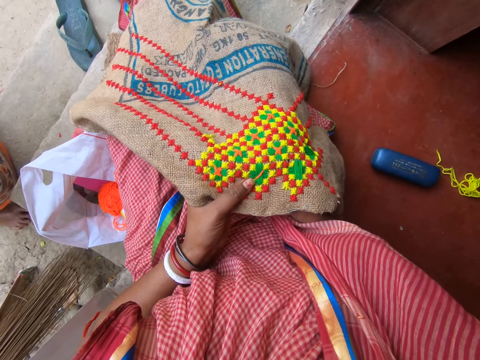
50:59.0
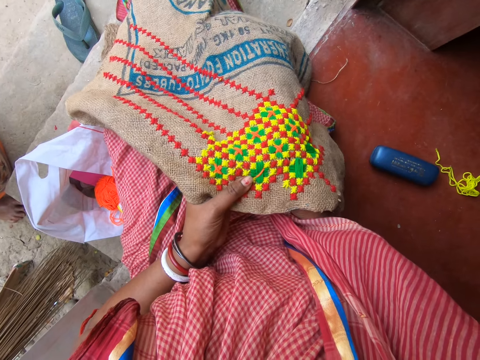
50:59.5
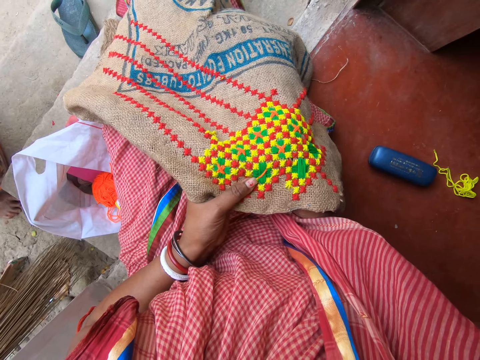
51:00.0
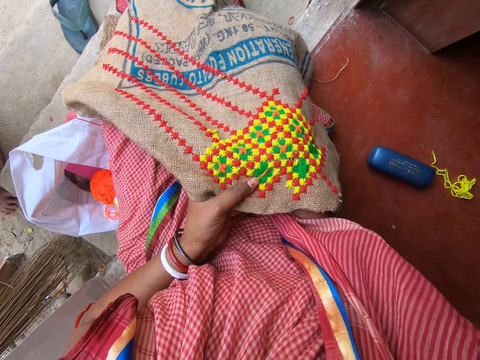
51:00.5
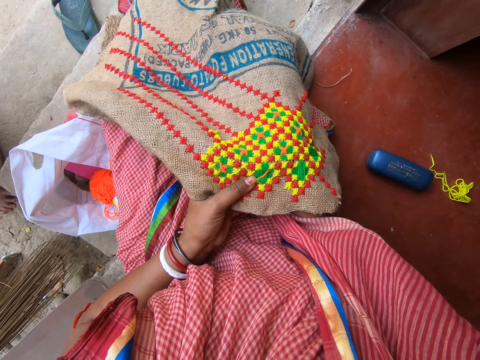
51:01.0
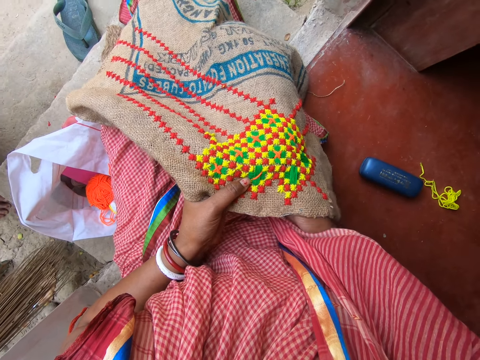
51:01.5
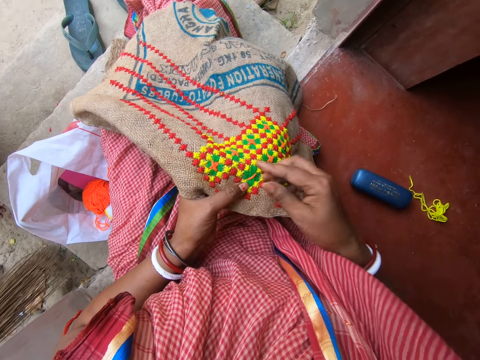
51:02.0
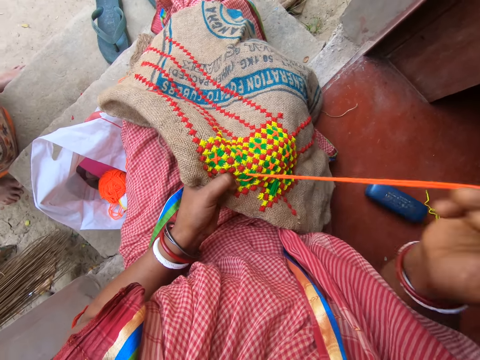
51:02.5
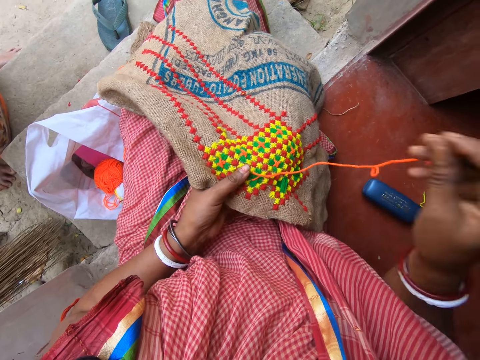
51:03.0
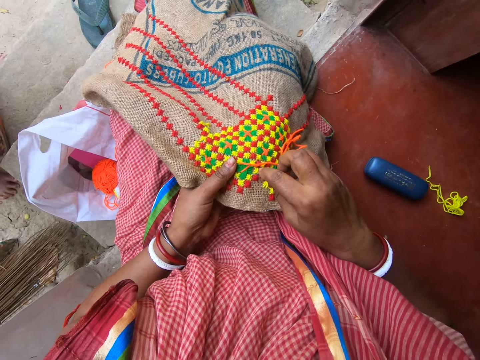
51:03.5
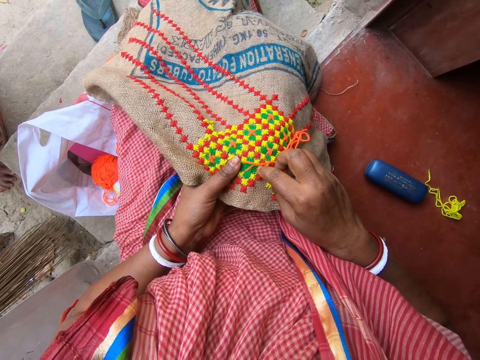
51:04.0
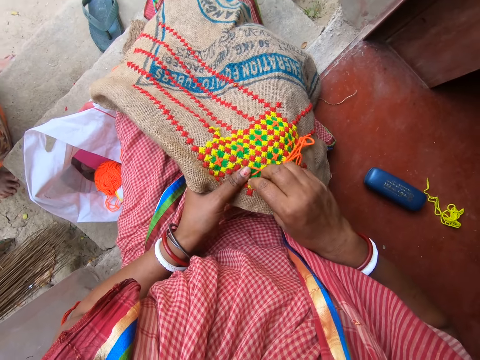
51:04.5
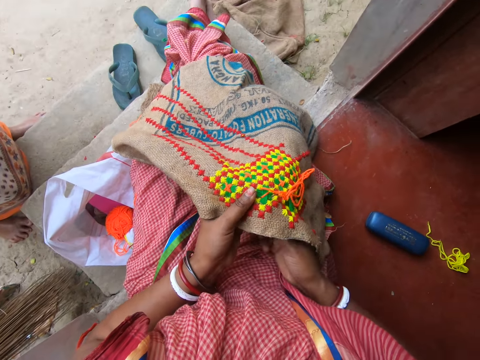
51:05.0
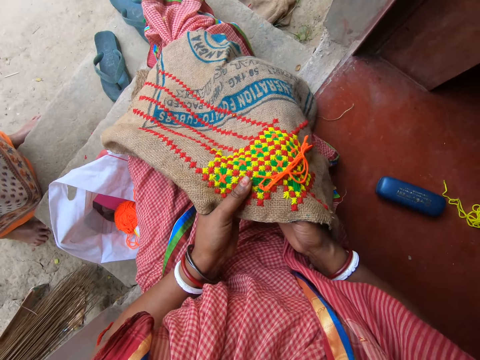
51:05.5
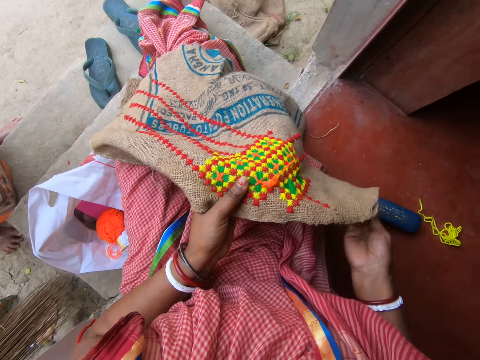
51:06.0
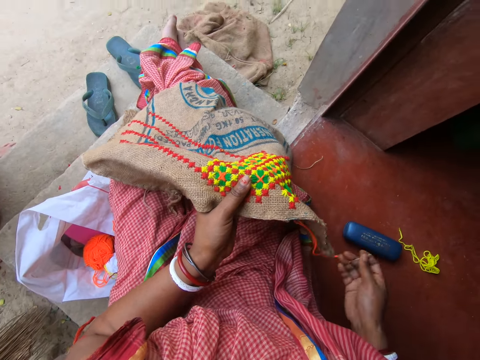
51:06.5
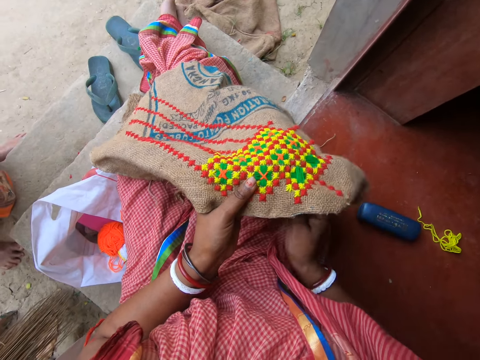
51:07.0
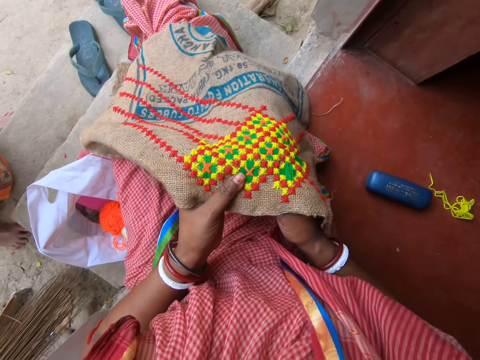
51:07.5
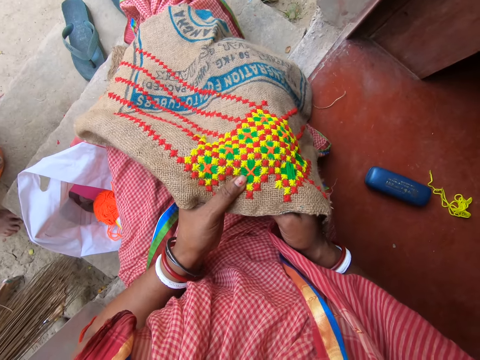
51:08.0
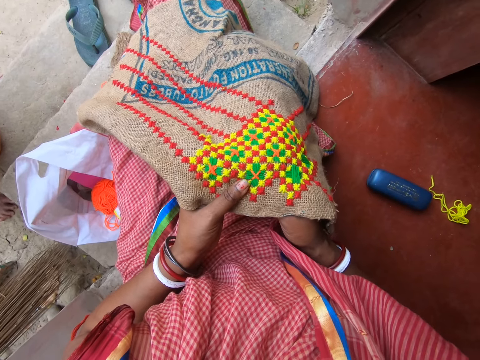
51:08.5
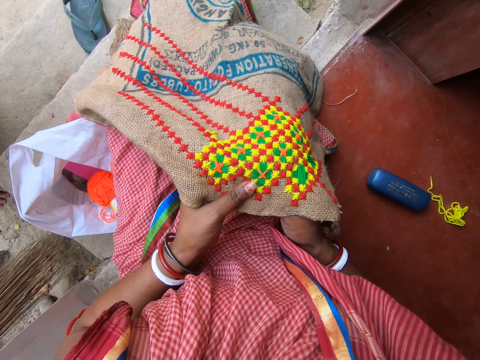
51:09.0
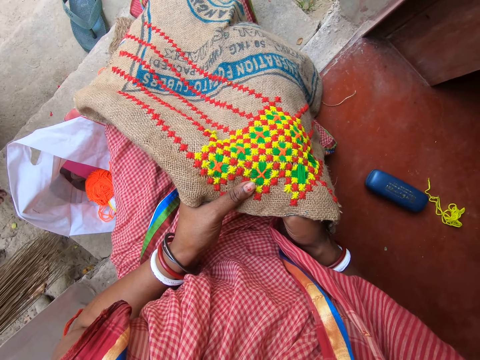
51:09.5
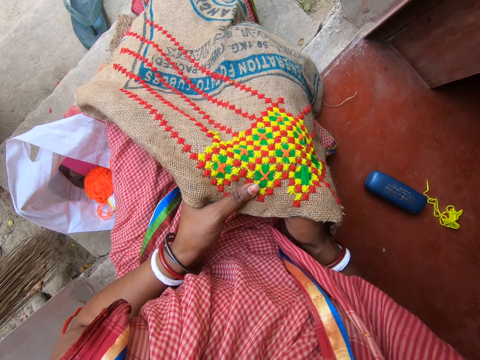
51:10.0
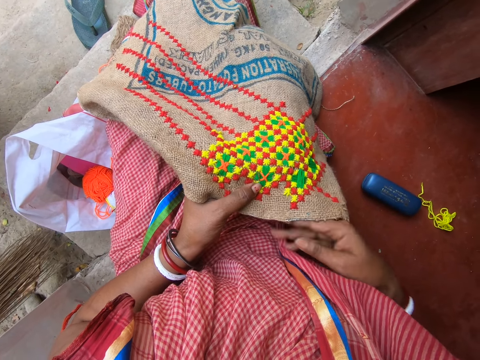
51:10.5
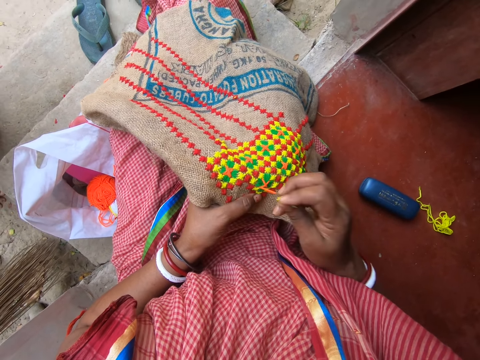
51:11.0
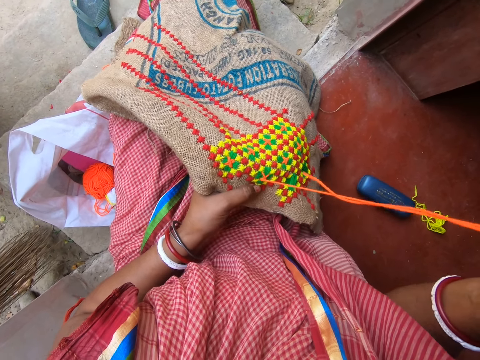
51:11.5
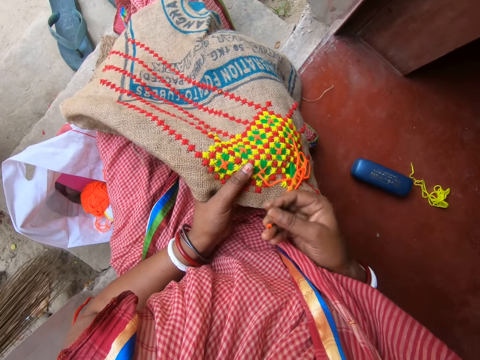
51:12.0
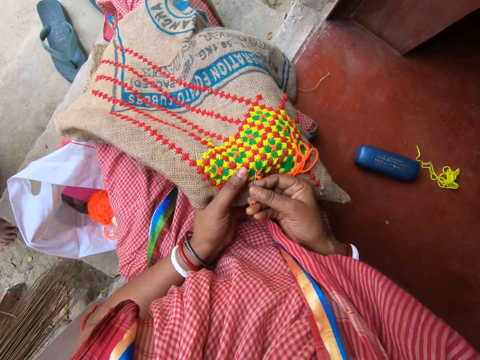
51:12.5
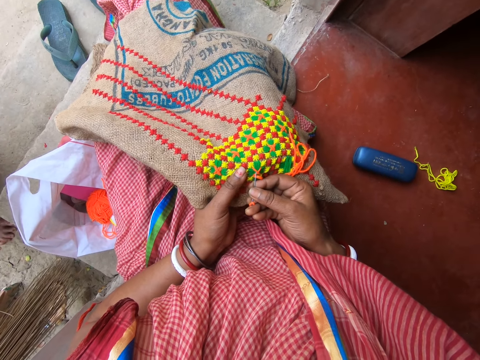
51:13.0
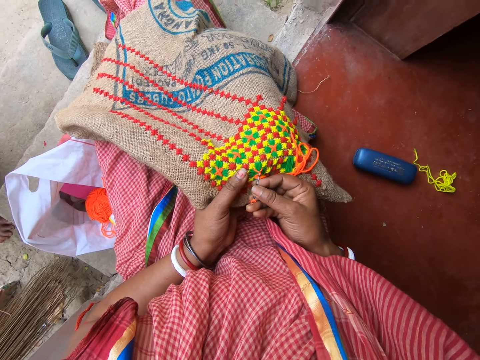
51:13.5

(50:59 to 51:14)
The camera wearer inserts the hook into the piece of cloth with her right hand. She picks the hook from the piece of cloth with her right hand. She inserts the hook into the piece of cloth with her right hand. She takes the hook from under the piece of cloth with her right hand. She inserts the hook into the piece of cloth with her right hand. She picks the hook from the piece of cloth with her right hand. She inserts the hook into the piece of cloth with her right hand.

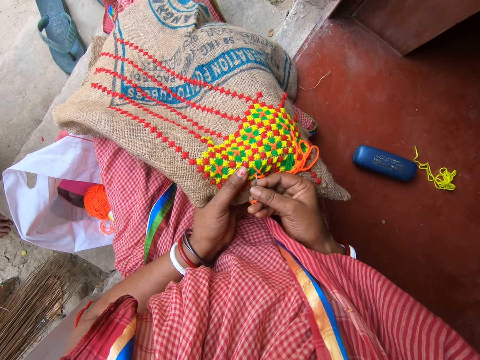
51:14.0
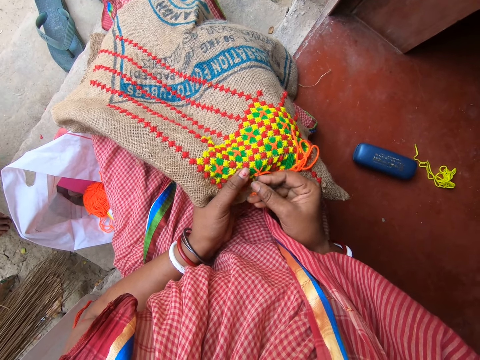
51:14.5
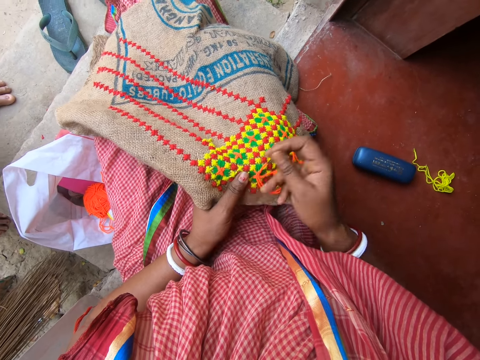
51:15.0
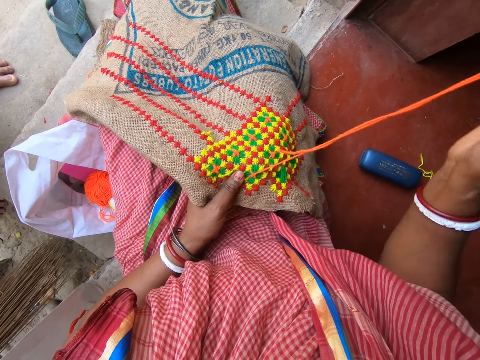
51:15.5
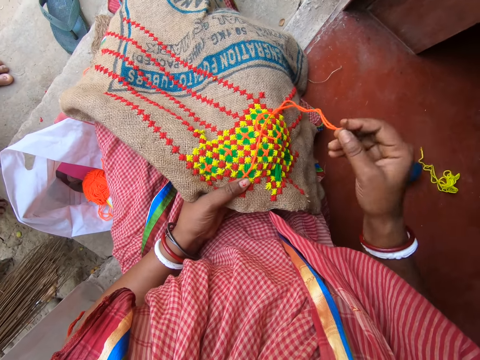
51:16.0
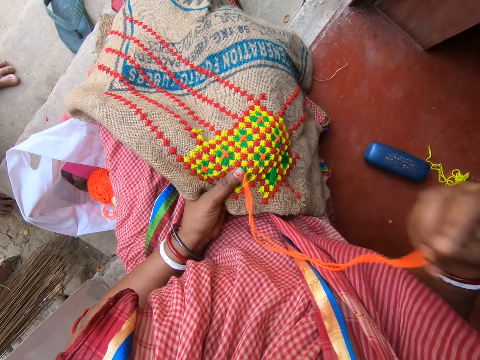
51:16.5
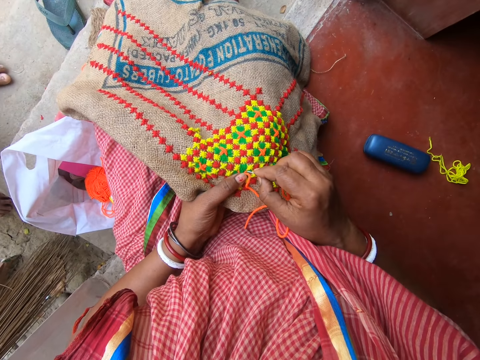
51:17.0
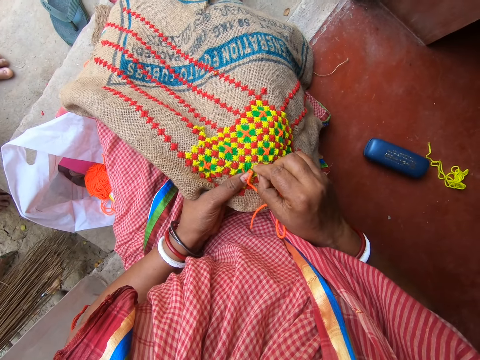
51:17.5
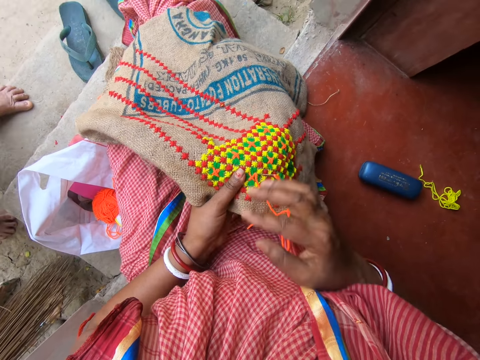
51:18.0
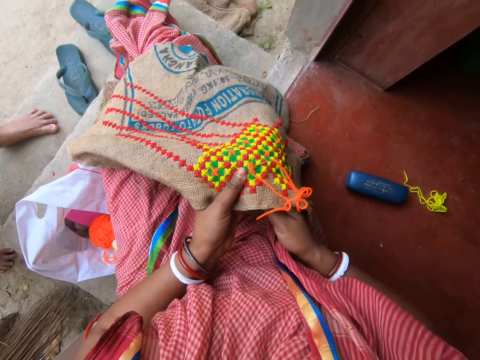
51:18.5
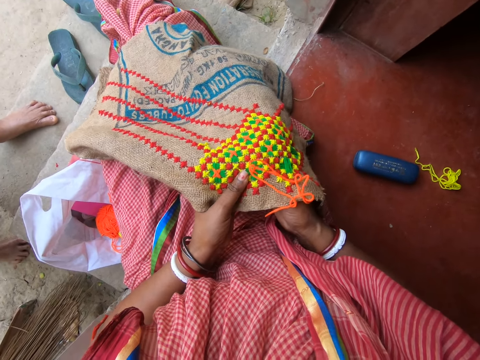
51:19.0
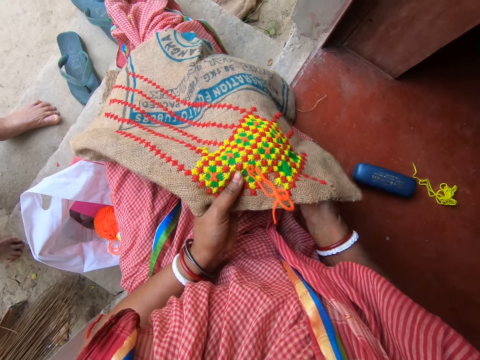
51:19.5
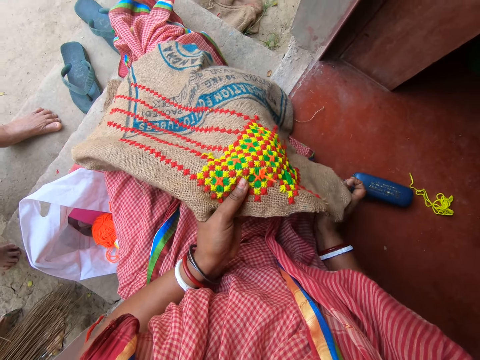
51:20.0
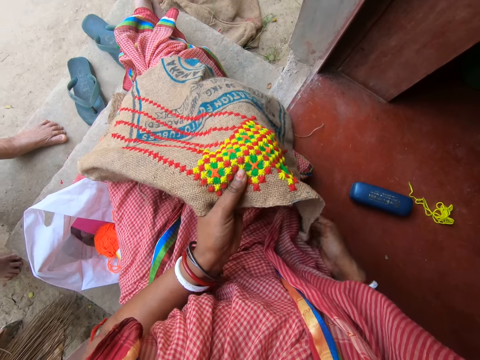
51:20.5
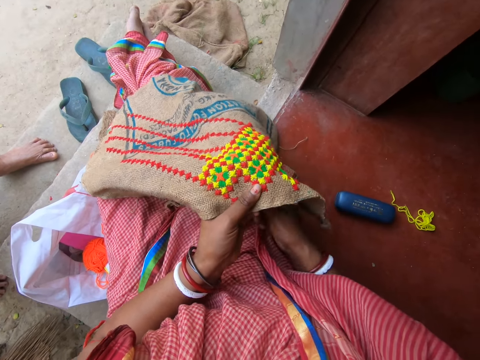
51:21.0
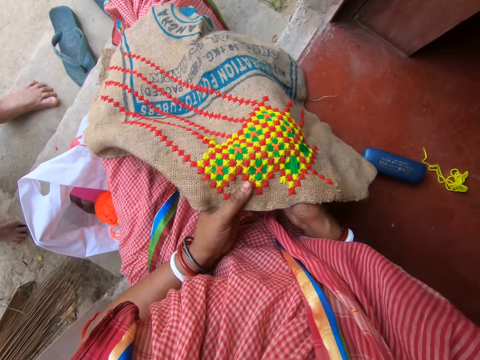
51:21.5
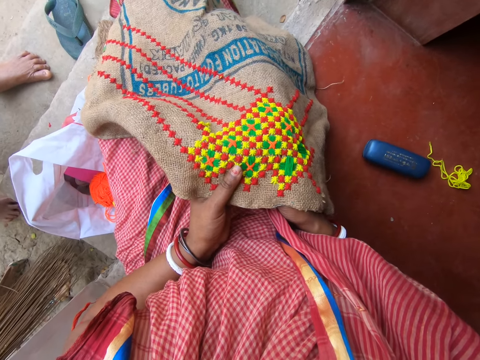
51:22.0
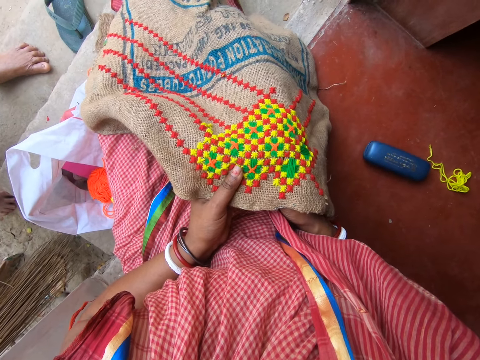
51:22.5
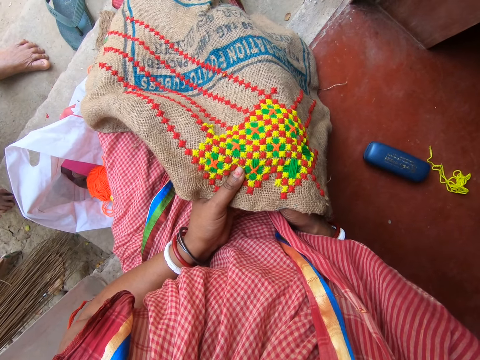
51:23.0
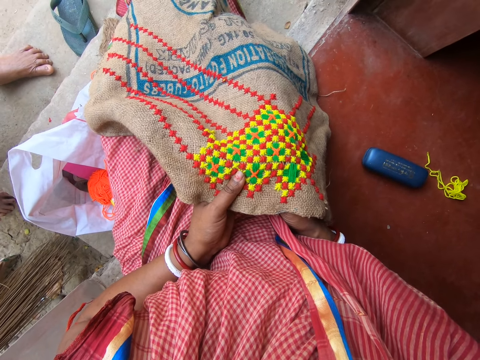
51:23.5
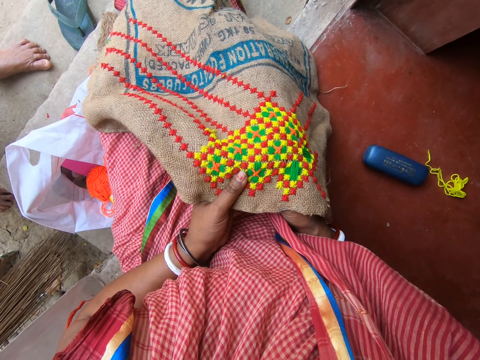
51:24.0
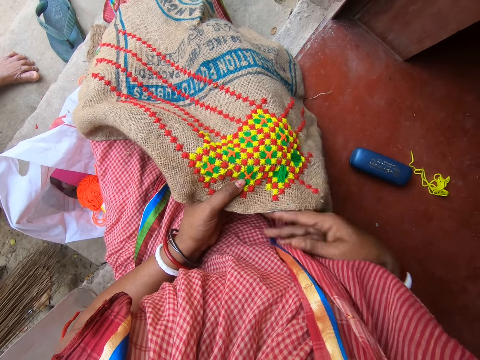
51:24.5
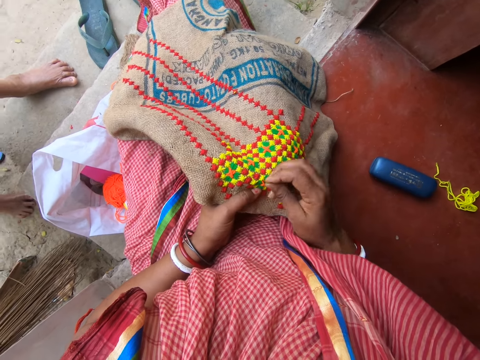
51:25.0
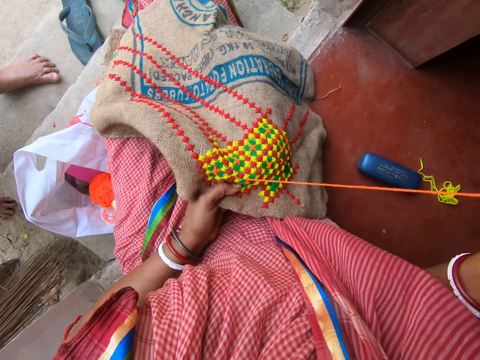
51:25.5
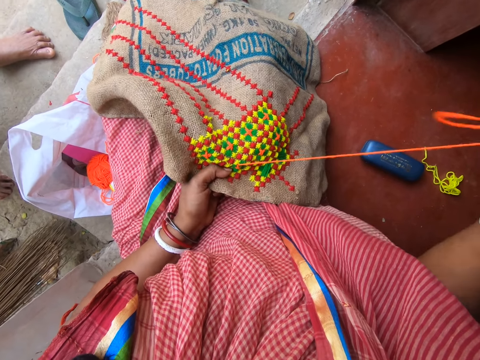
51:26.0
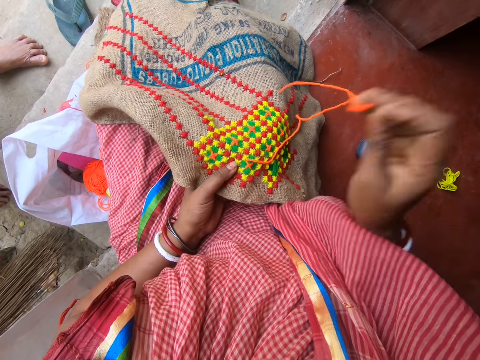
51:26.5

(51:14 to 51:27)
The camera wearer picks the hook from the piece of cloth with her right hand. She inserts the hook into the piece of cloth with her right hand. She takes the hook from under the piece of cloth with her right hand. She inserts the hook into the piece of cloth with her right hand. She picks the hook from the piece of cloth with her right hand.
